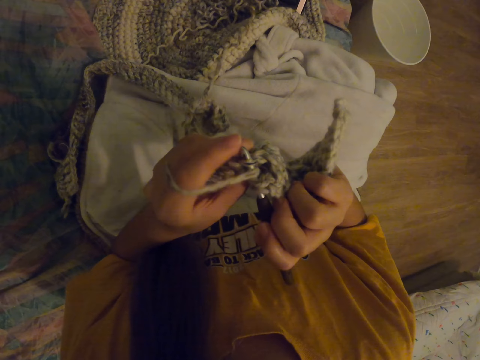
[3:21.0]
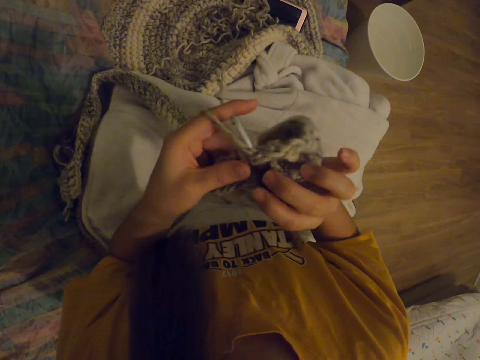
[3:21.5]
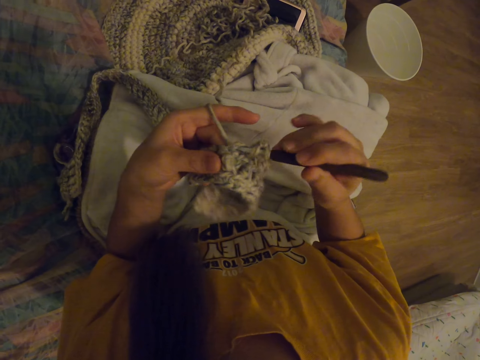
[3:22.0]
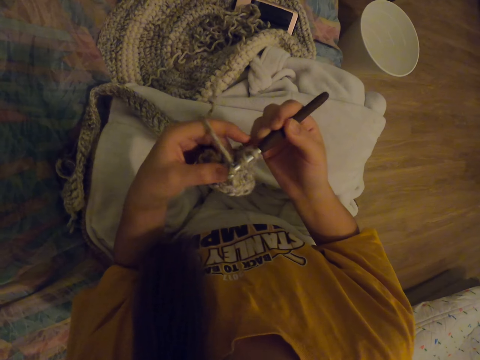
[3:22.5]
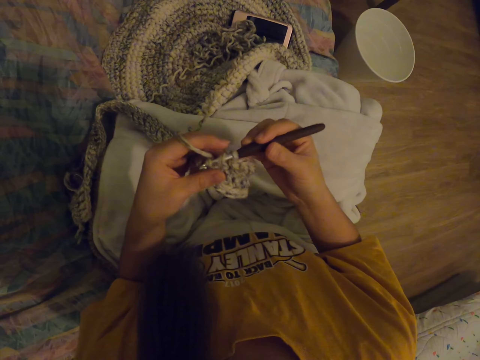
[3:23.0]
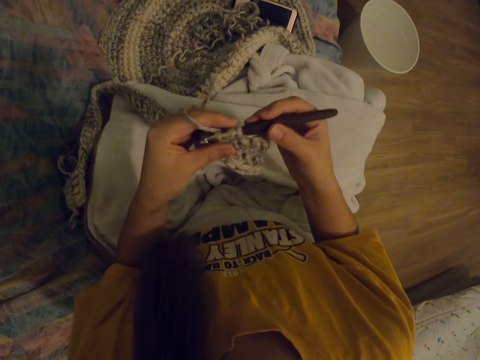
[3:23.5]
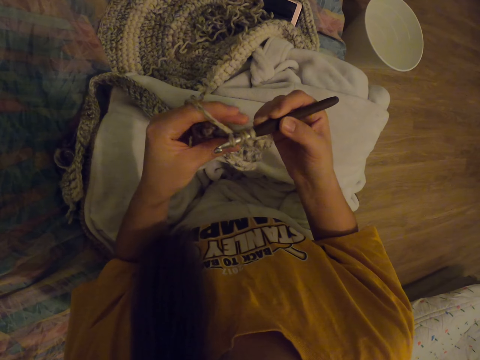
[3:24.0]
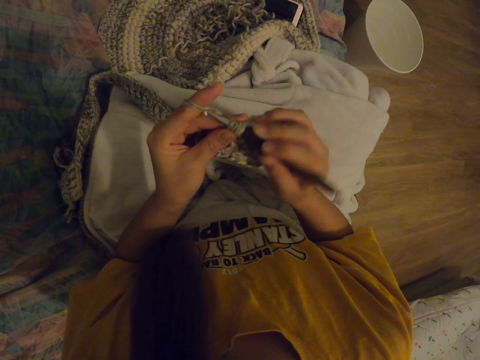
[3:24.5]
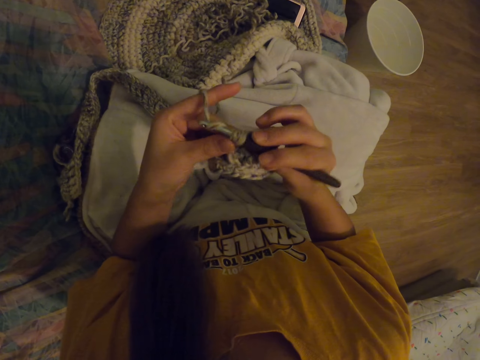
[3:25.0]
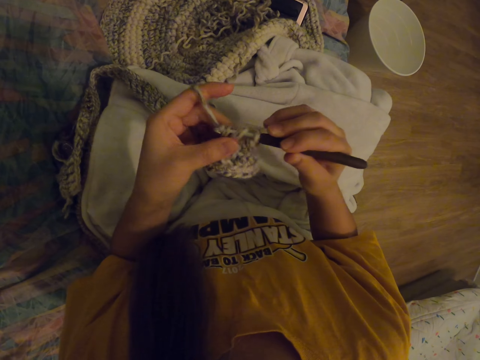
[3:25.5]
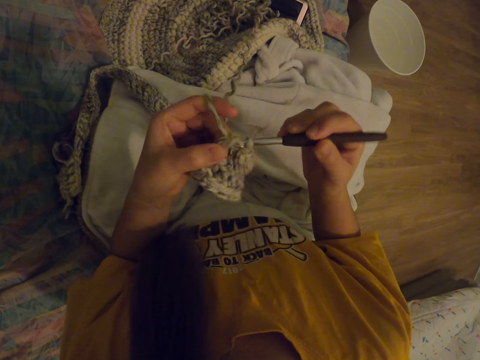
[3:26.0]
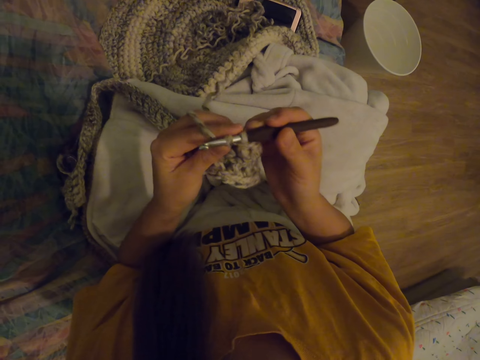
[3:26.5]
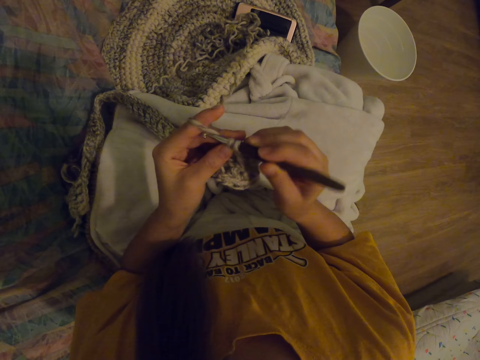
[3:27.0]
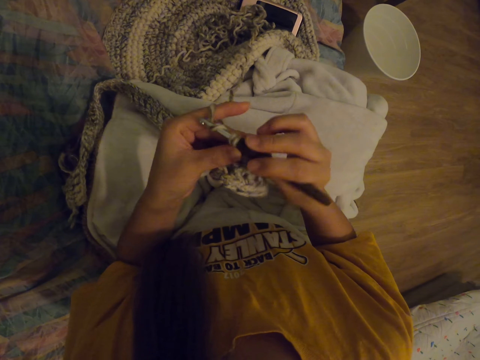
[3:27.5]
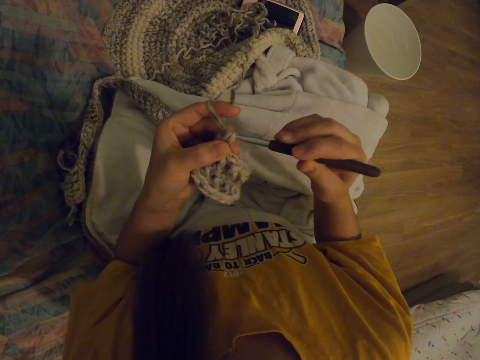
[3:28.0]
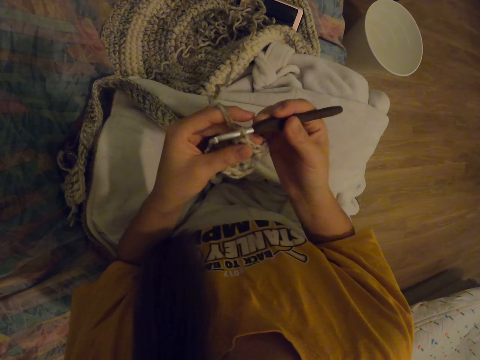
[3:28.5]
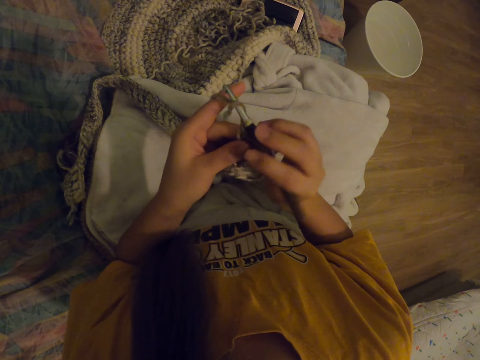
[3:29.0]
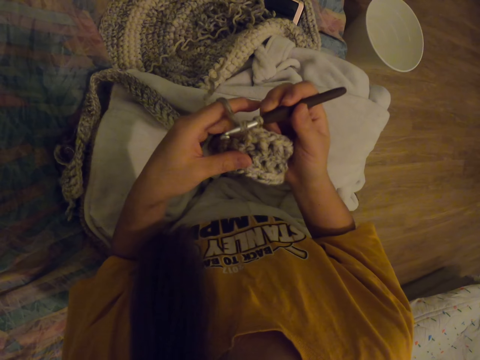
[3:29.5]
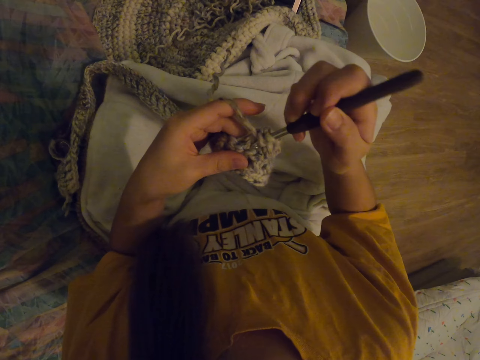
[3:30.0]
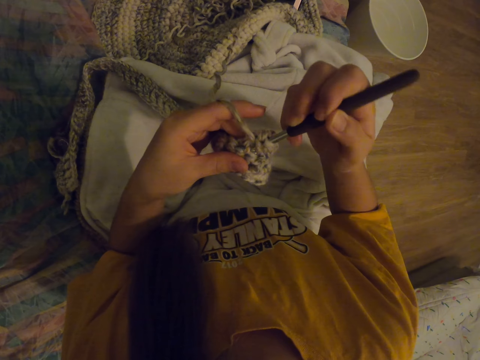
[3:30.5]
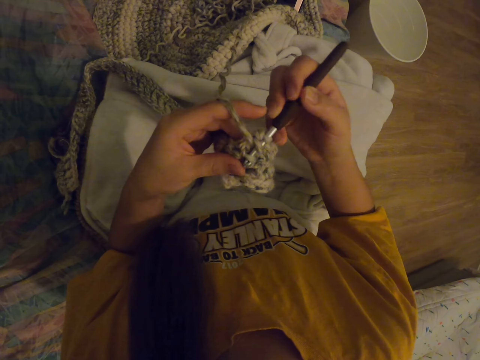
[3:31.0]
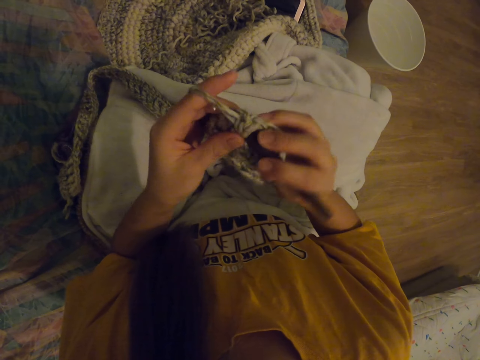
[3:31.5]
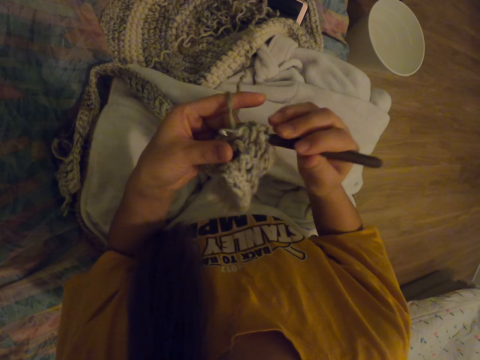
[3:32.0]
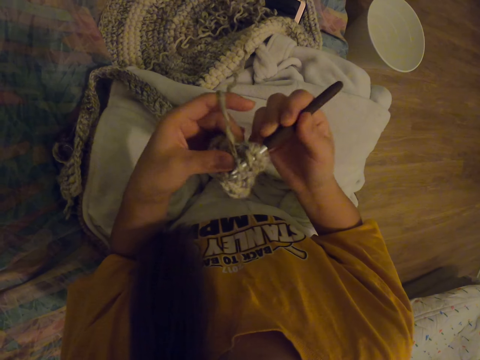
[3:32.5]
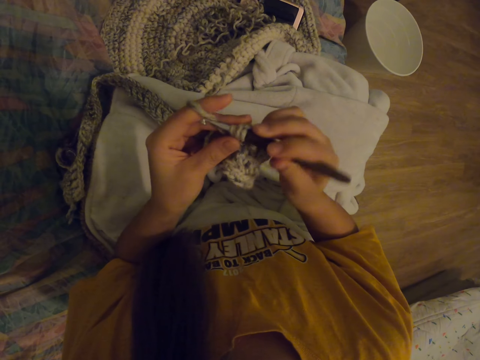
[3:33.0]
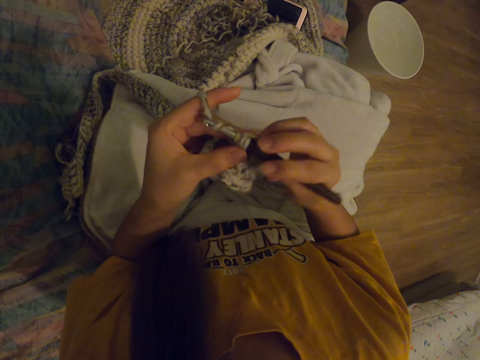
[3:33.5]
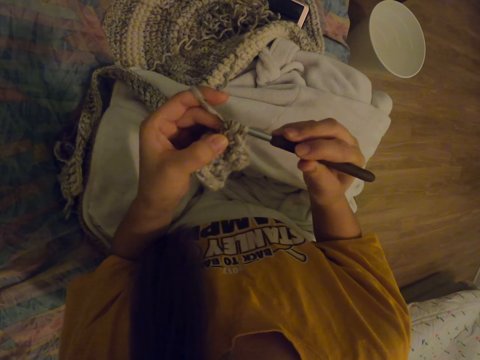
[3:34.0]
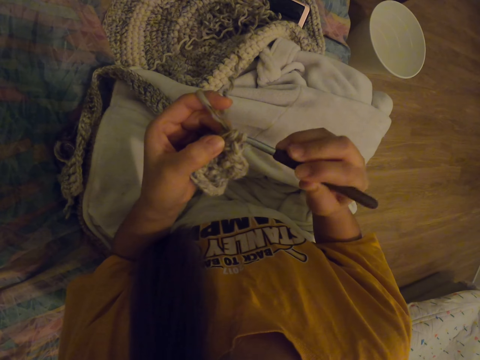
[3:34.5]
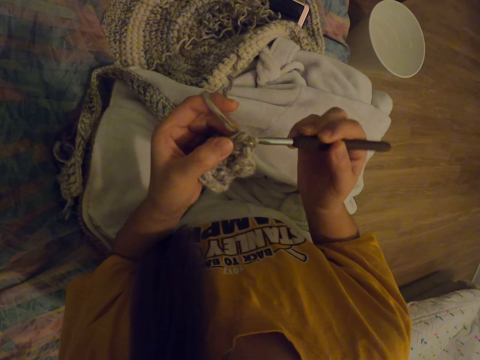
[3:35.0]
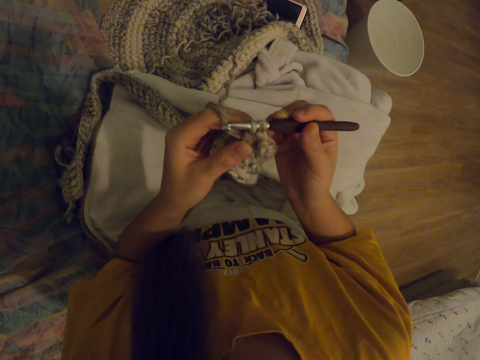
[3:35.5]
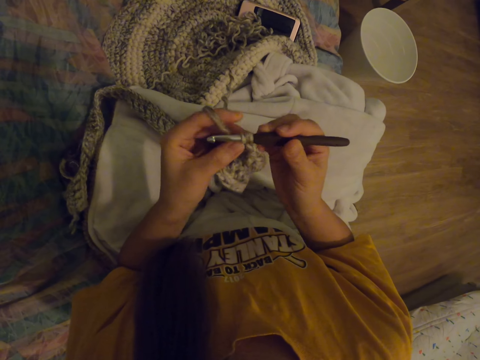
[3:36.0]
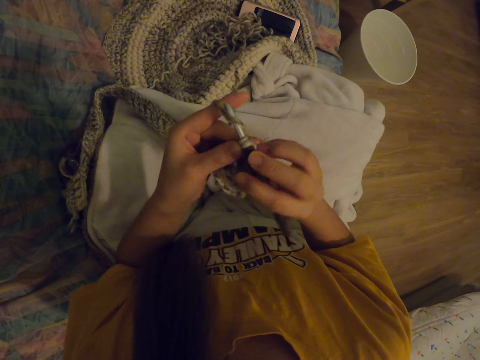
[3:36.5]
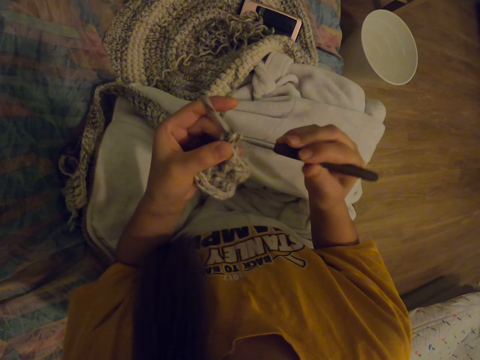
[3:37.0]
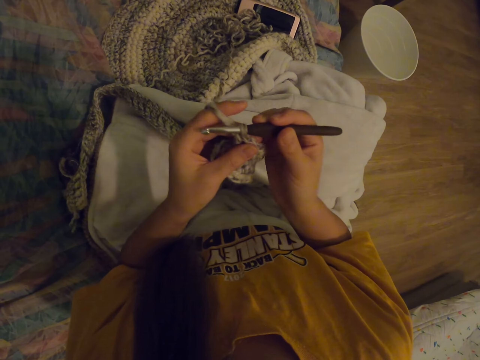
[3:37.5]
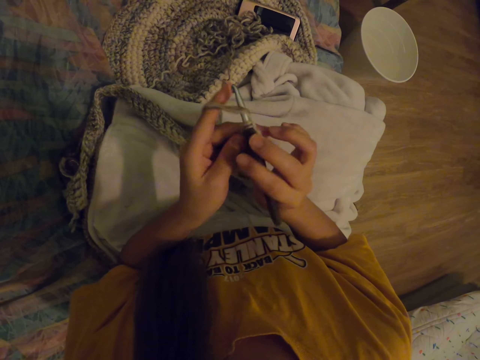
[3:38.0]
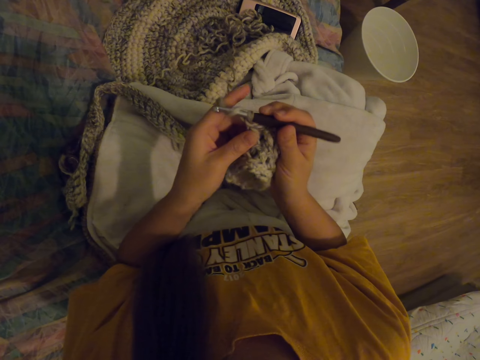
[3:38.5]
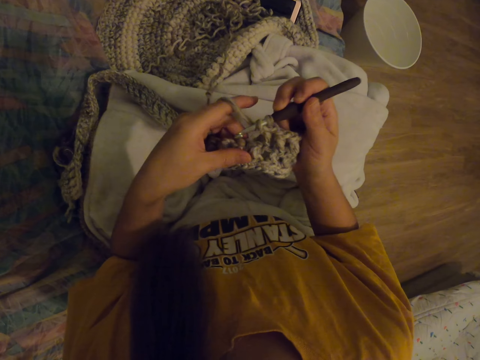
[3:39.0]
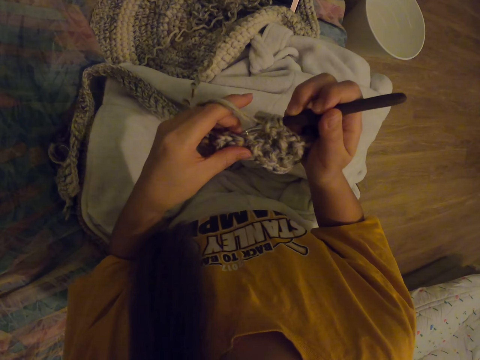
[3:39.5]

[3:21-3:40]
The camera wearer knits. They put the thread on the needle. They knit. They put the thread on the needle. They knit. They put the thread on the needle. They knit. They put the thread on the needle. They knit.

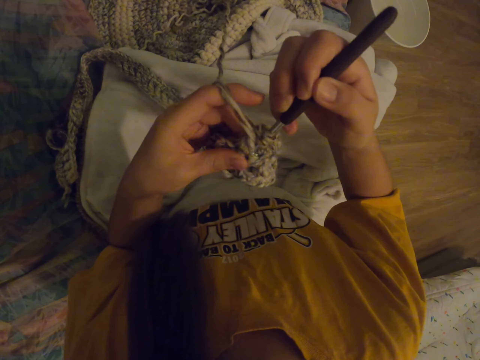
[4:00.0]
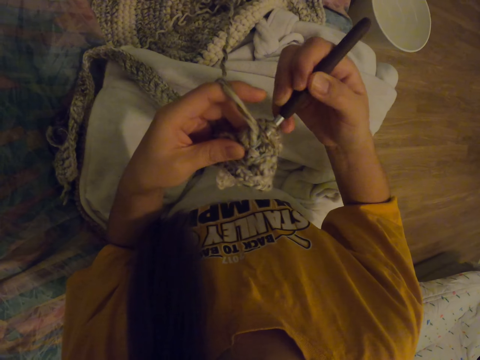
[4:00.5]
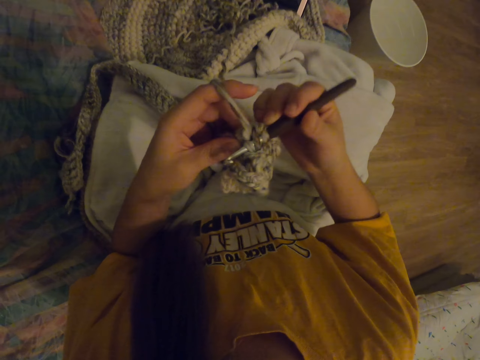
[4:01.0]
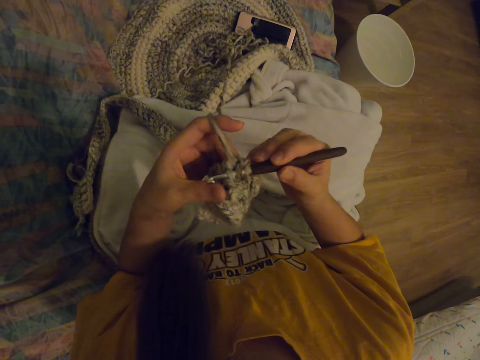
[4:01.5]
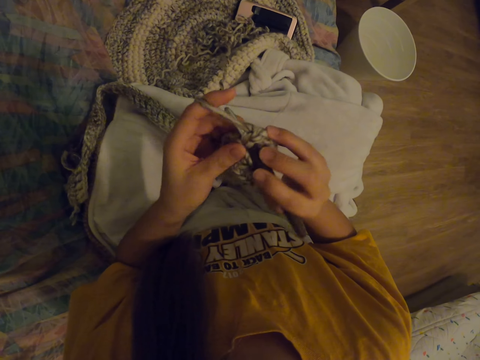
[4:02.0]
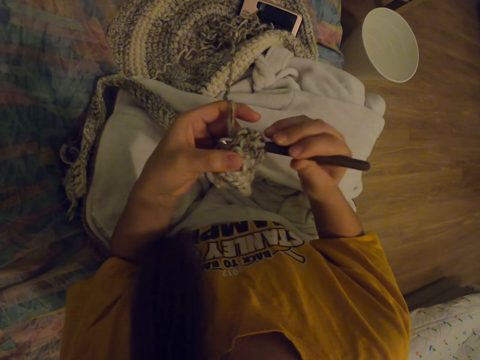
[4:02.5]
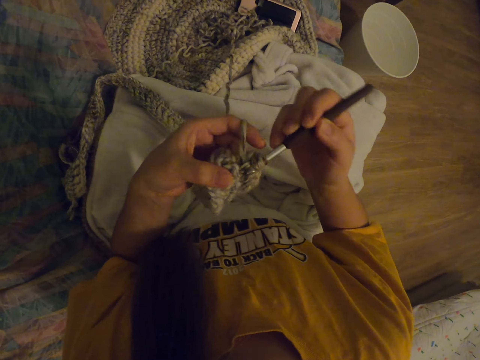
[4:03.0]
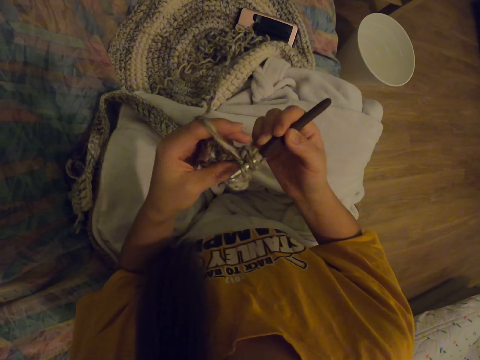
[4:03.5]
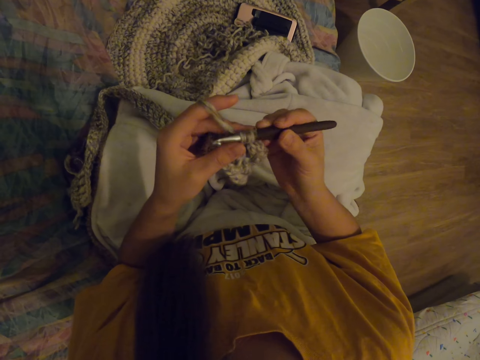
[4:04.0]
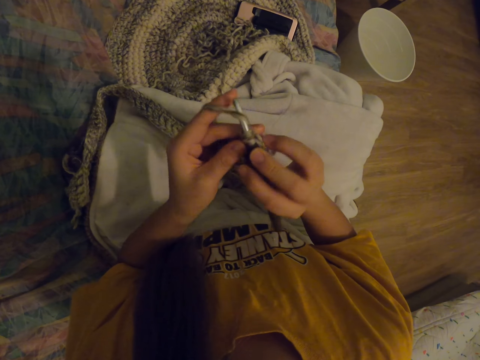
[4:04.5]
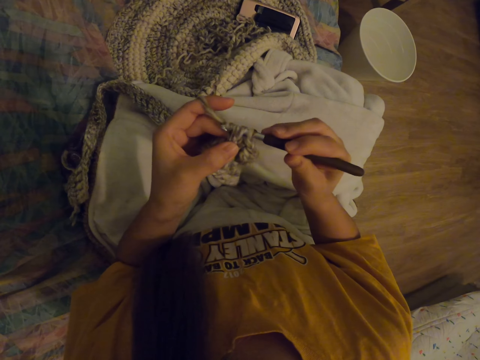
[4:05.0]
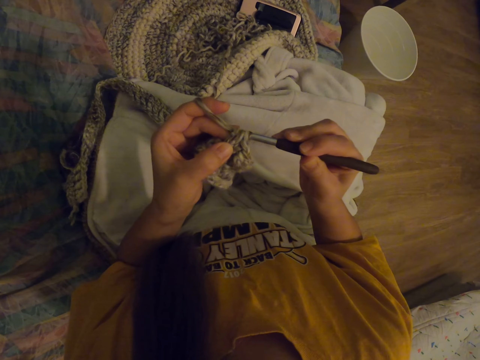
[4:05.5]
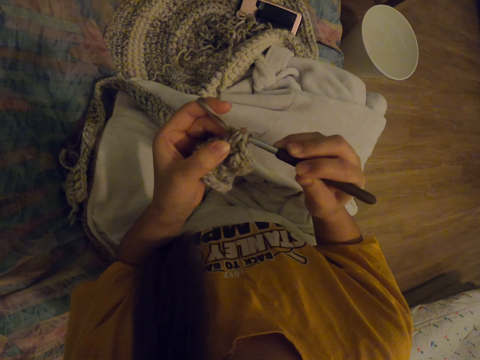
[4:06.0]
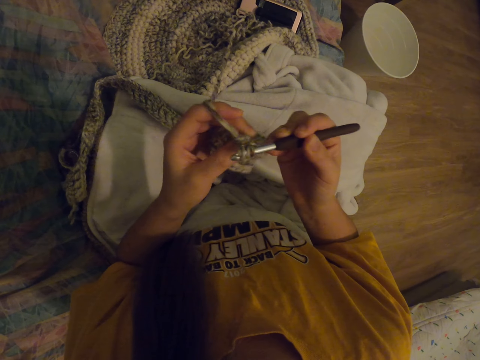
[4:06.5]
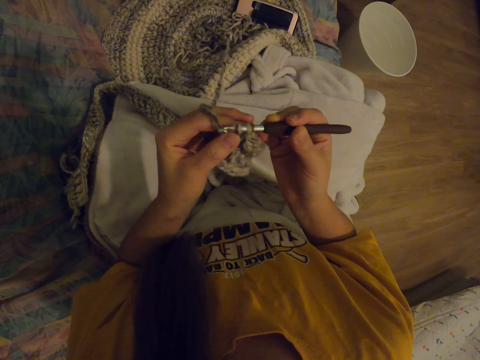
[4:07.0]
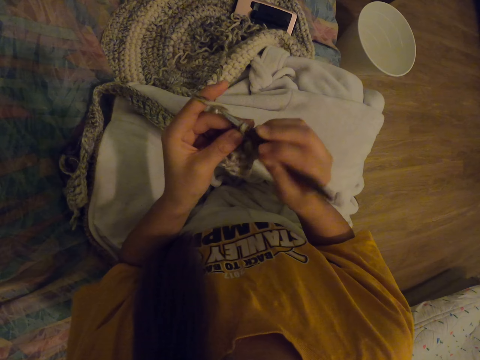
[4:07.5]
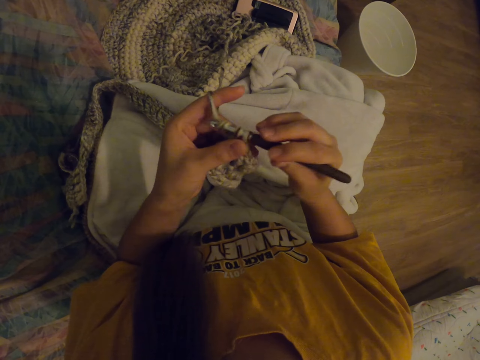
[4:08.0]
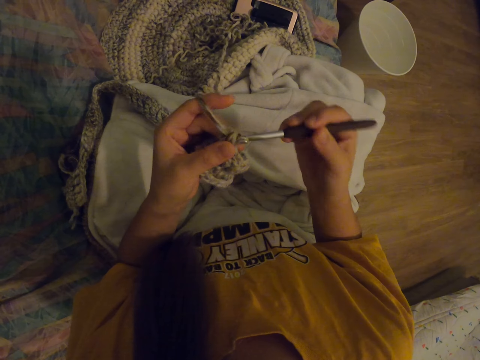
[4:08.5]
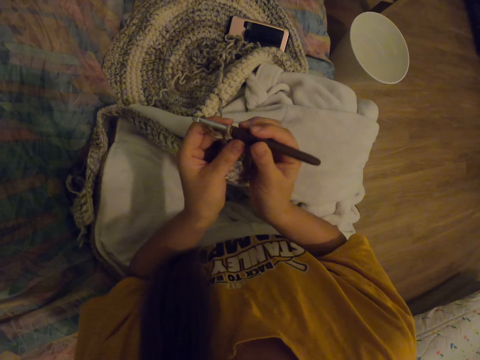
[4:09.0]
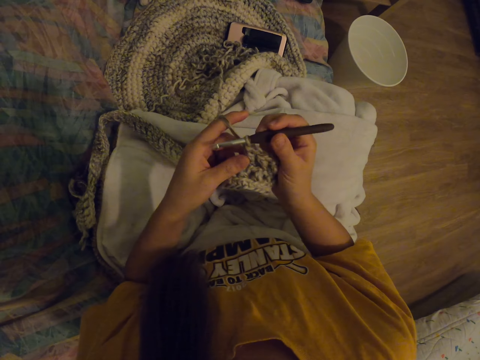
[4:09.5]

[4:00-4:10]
The camera wearer puts the thread on the needle. They knit. They put the thread on the needle.
